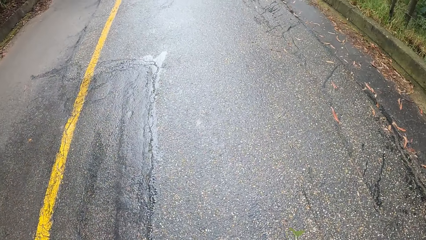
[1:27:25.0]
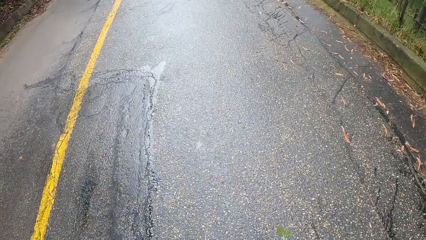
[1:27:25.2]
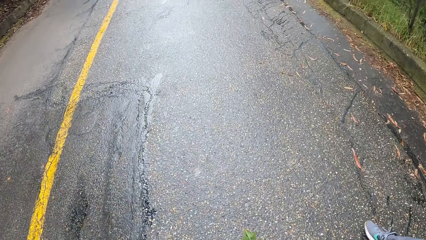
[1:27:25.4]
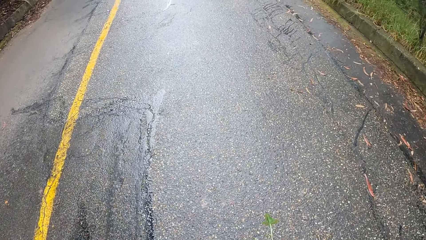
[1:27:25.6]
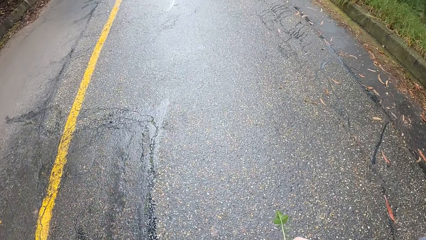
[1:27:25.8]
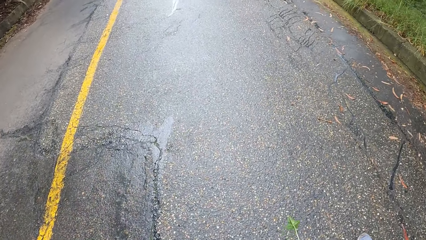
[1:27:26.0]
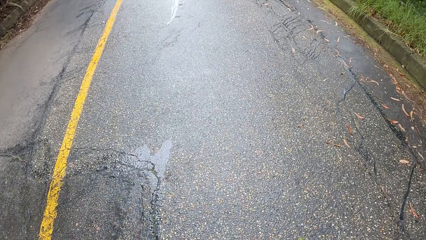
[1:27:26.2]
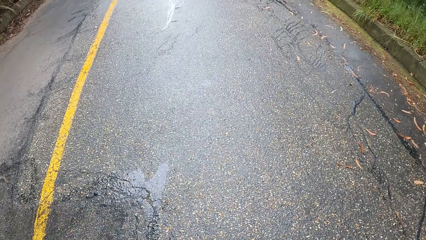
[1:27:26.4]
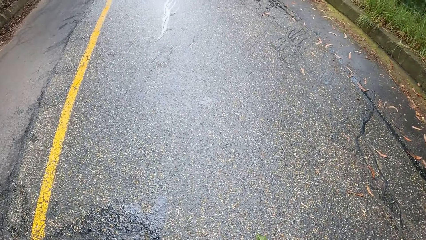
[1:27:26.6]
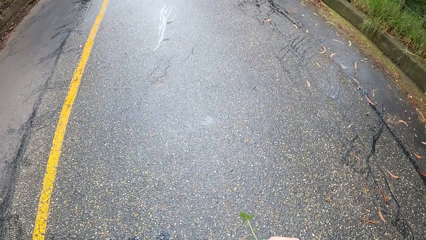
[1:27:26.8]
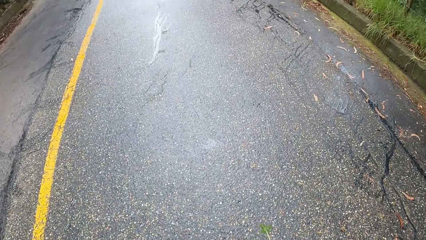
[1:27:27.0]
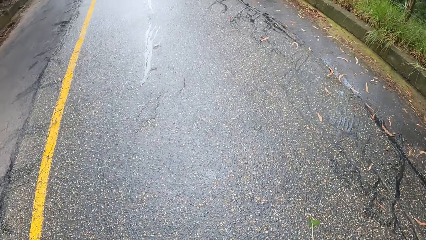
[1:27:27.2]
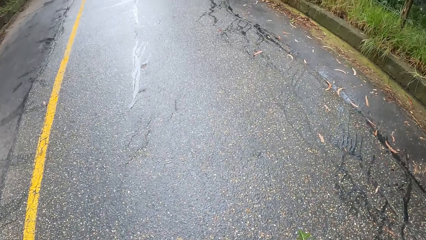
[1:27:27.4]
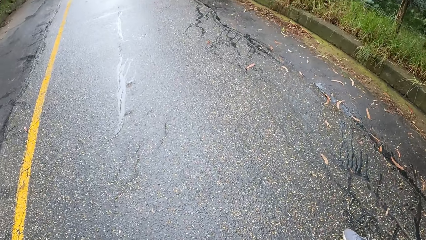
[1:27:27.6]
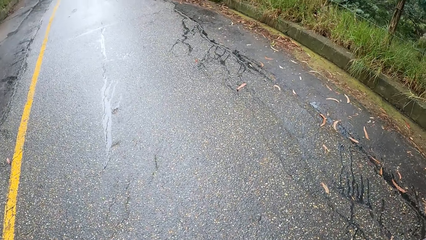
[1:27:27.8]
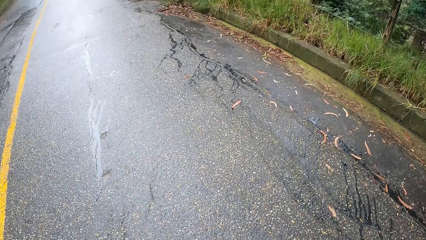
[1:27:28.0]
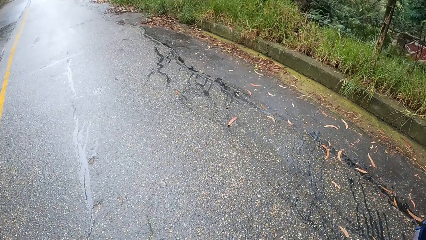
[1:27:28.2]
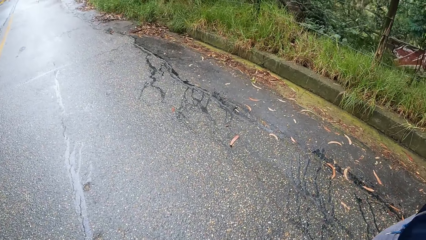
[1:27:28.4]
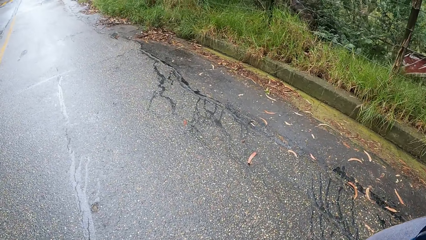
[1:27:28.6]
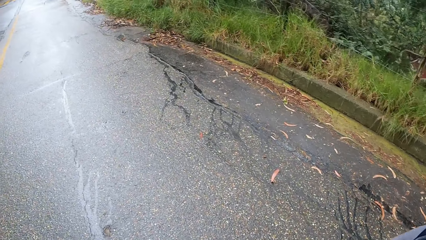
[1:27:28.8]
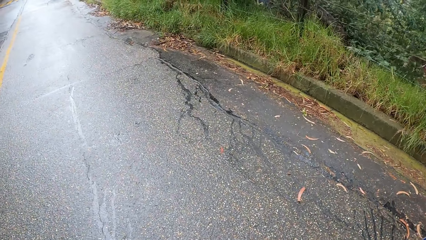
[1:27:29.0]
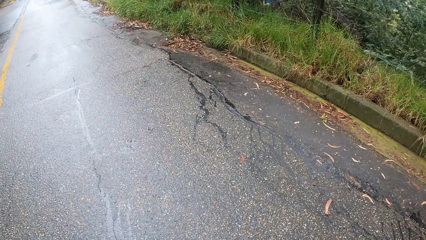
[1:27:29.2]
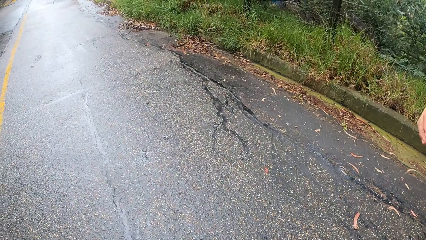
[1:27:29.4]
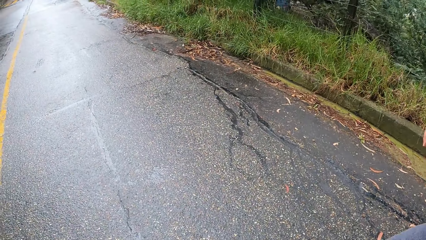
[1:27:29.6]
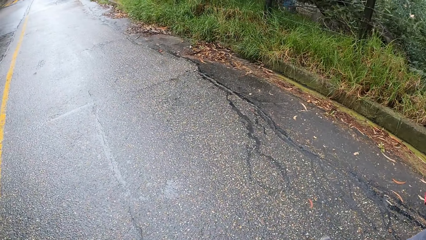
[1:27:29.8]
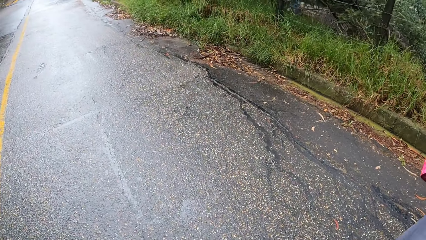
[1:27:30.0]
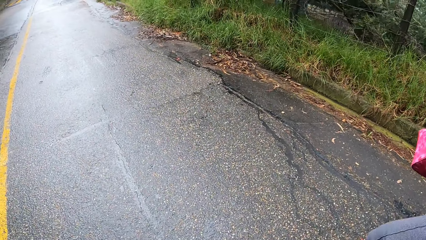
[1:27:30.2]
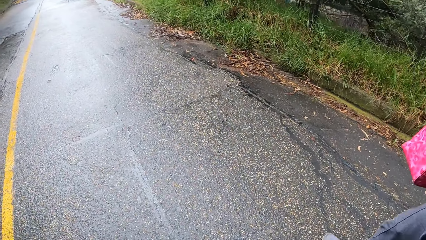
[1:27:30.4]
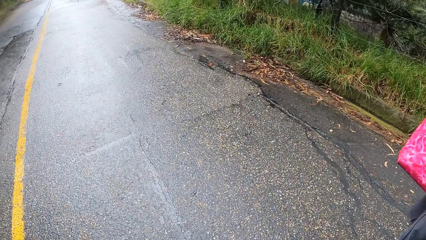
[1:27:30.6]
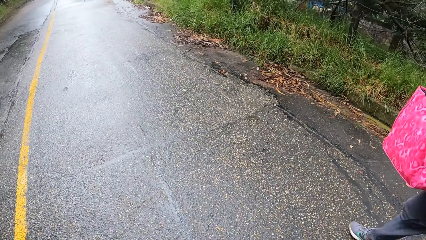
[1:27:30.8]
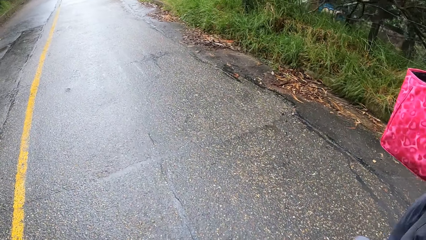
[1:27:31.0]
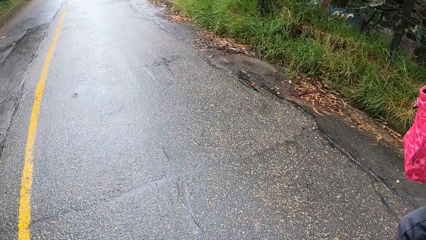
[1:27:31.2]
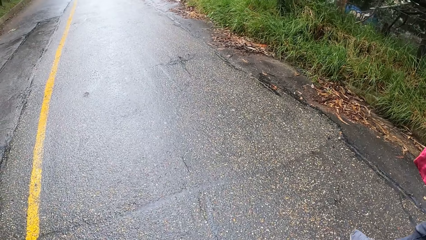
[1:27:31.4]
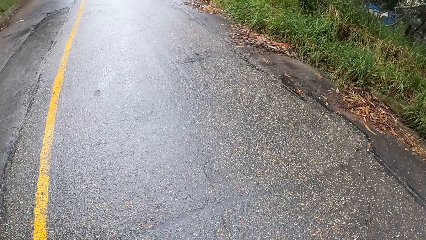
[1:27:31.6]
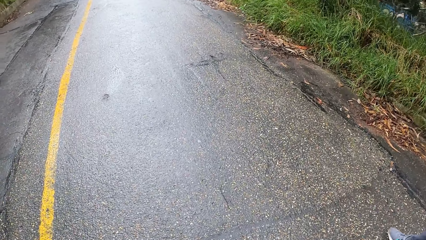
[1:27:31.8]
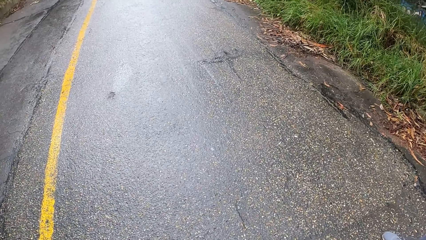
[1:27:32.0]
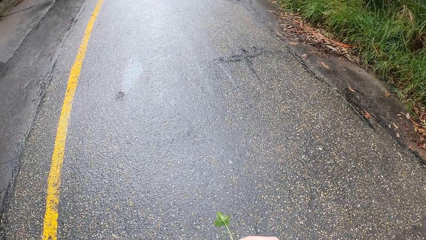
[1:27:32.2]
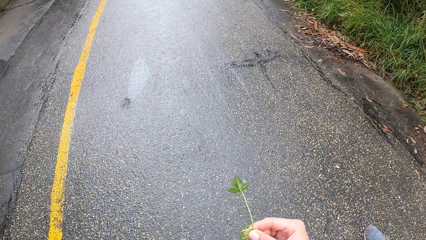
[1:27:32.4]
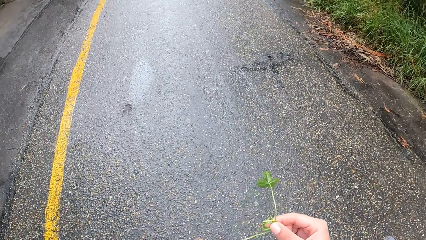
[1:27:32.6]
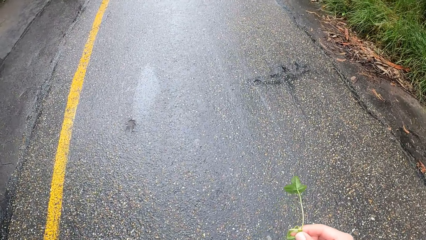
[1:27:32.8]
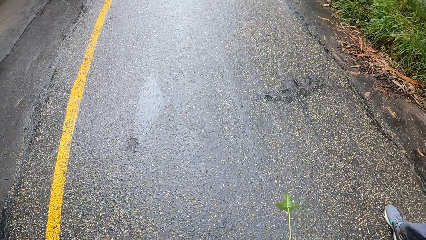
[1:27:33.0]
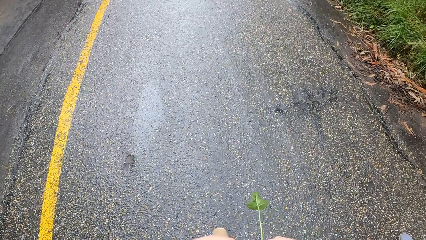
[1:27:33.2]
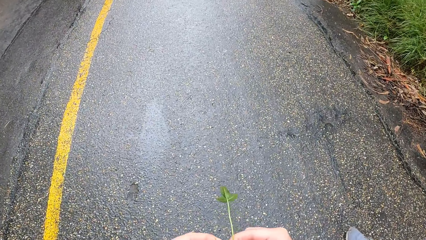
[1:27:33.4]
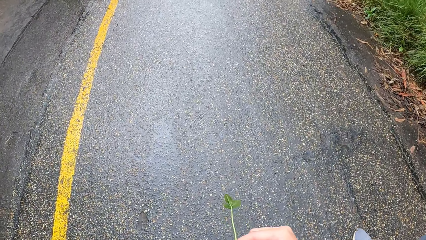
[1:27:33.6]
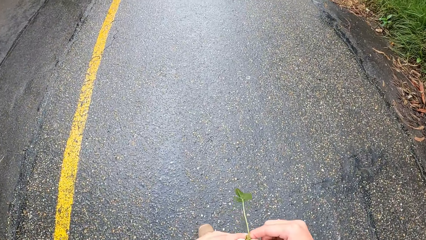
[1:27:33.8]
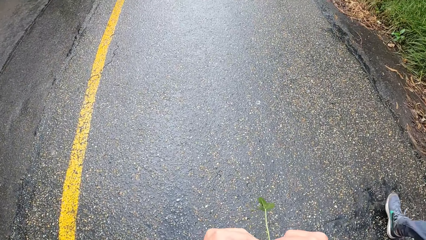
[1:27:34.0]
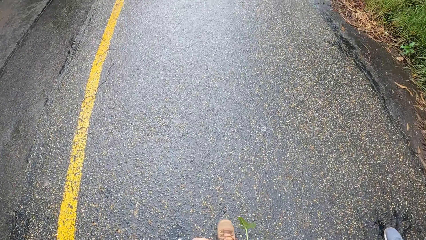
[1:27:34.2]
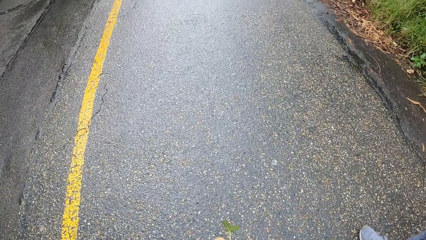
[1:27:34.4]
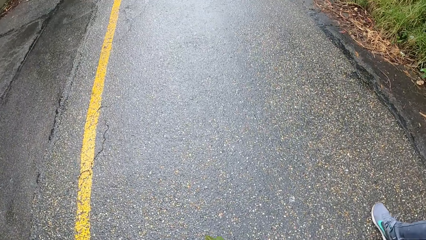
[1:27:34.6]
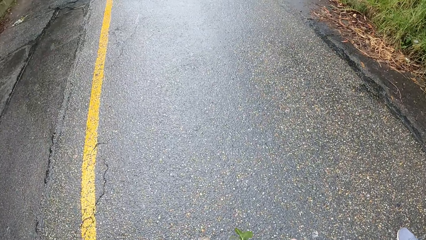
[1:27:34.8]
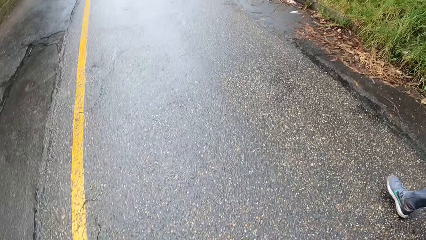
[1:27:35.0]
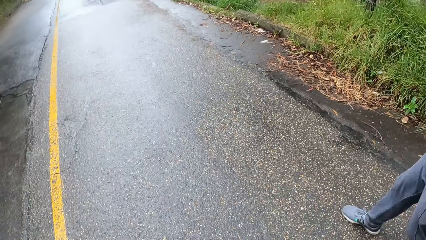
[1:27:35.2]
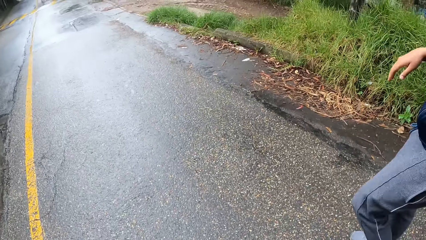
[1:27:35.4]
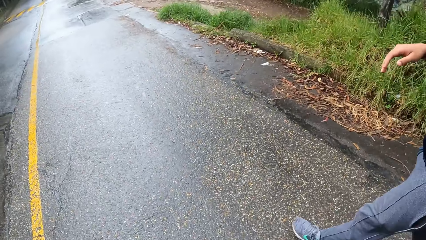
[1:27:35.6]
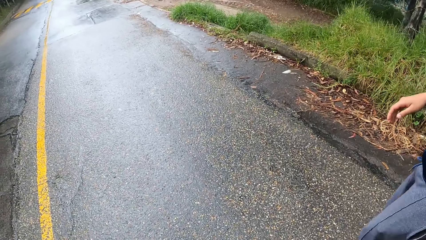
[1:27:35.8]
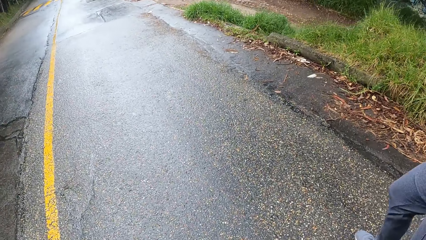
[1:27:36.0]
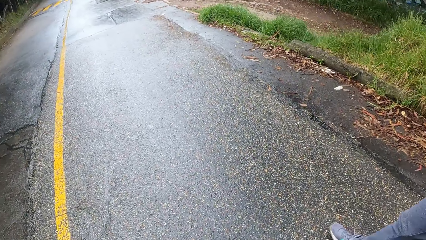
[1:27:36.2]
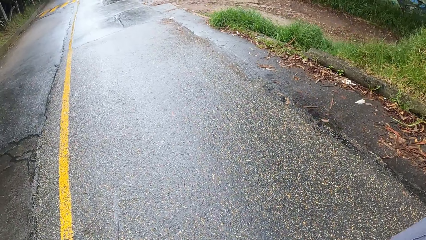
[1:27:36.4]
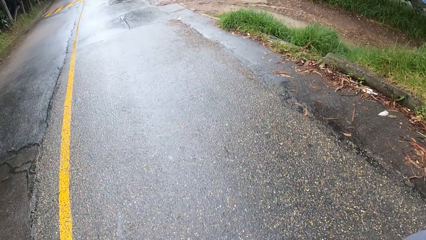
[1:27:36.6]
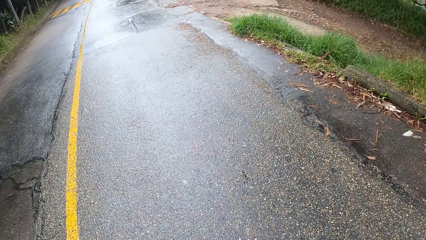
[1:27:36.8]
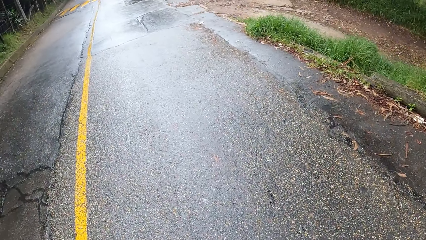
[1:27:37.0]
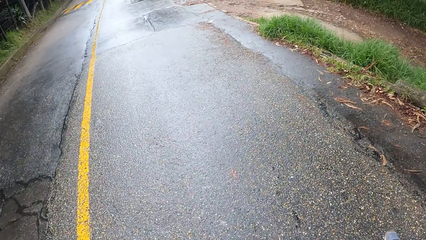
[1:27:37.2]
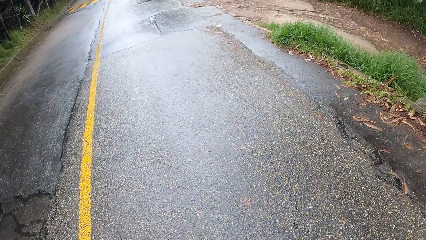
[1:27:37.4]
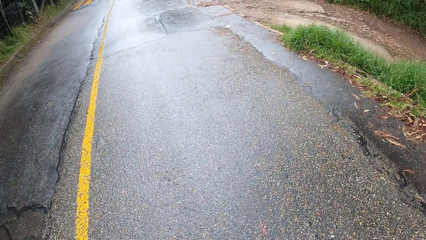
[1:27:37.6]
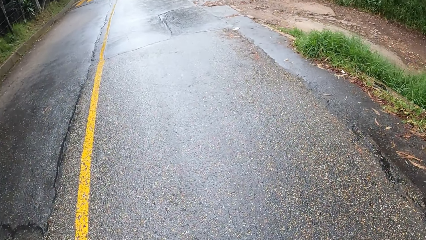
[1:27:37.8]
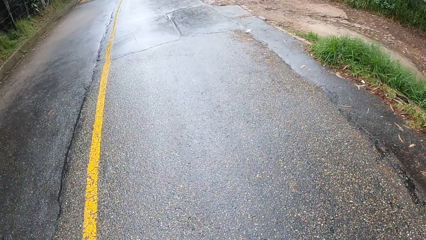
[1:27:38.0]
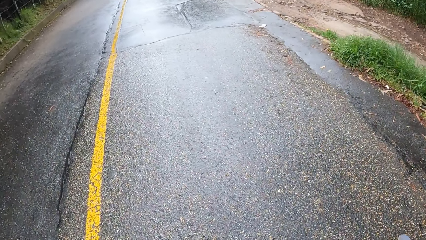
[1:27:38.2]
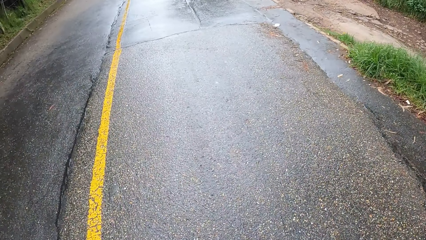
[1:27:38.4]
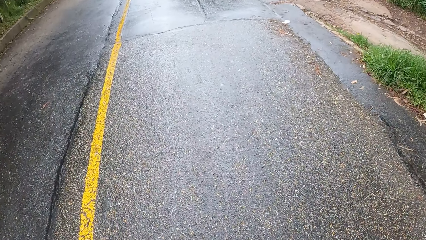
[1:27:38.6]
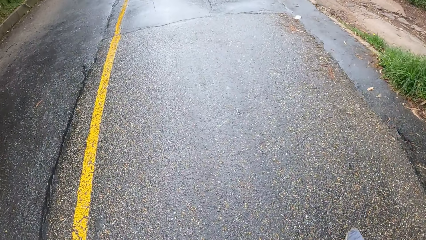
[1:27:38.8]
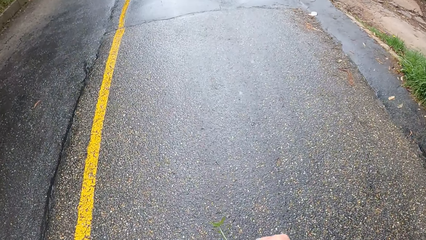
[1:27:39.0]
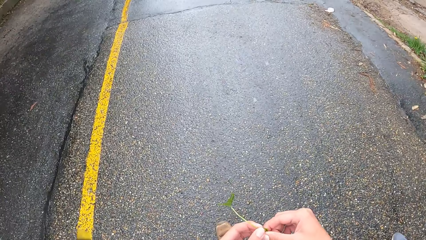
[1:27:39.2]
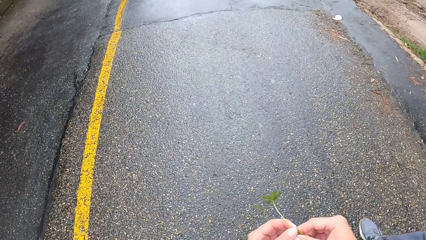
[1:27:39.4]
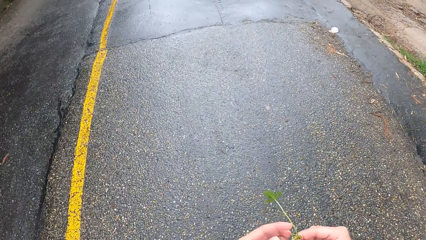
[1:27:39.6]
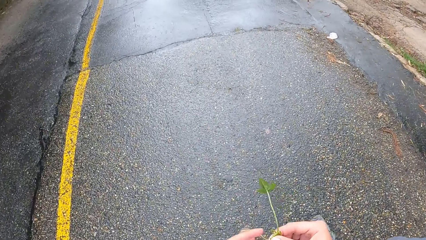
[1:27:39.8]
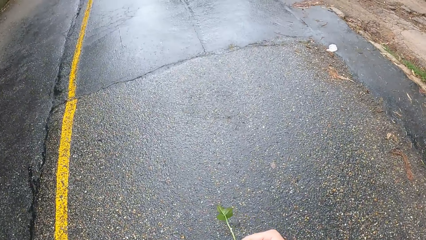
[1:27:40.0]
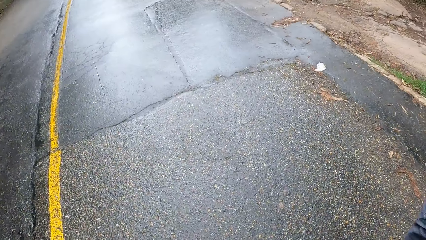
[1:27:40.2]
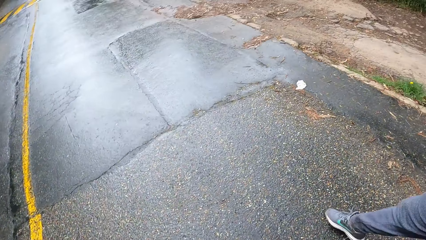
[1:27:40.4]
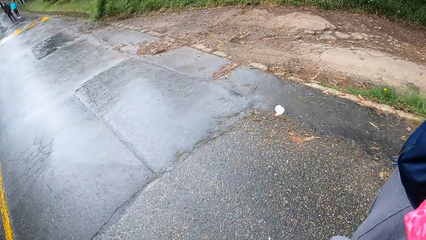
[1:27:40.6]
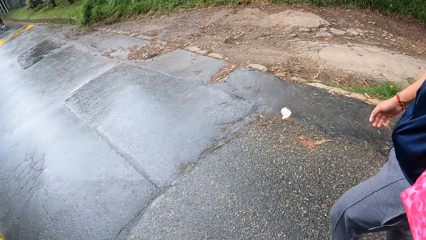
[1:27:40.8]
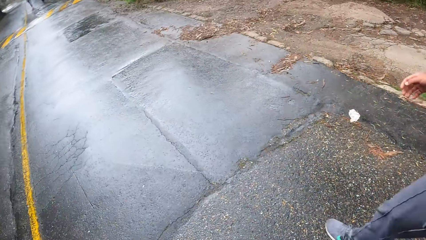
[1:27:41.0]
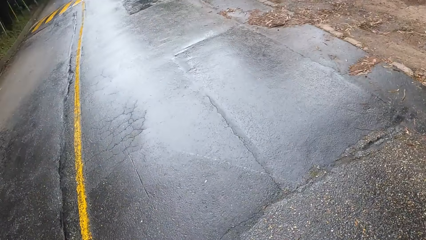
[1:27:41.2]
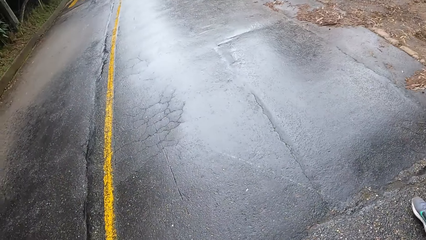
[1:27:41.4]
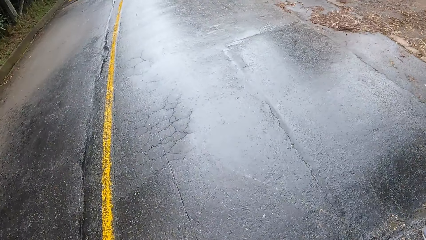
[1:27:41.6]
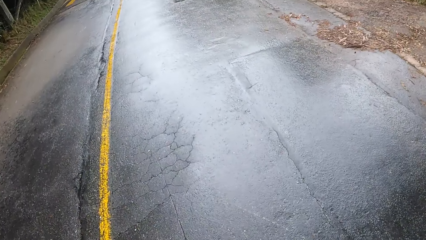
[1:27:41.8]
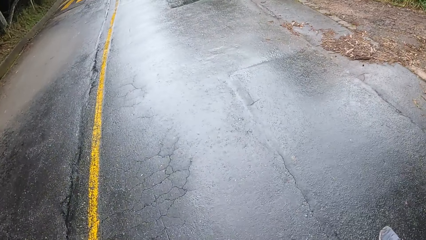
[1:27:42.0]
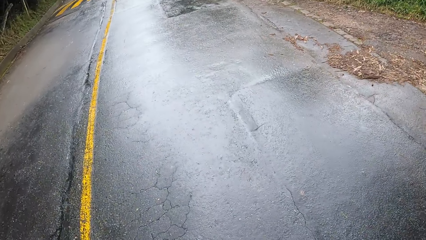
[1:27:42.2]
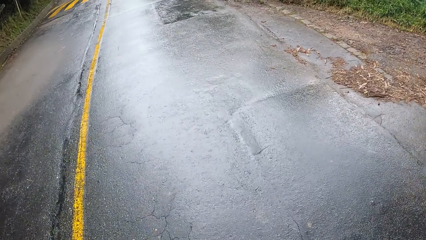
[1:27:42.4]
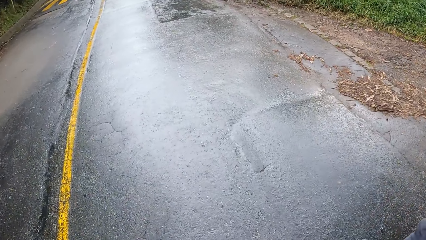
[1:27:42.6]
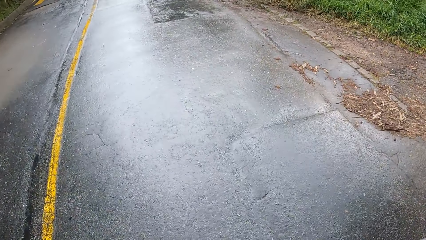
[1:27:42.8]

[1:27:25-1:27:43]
The camera wearer looks around the road. She walks on the road. She passes the leaf from her left hand to her right hand. She looks around the road.
